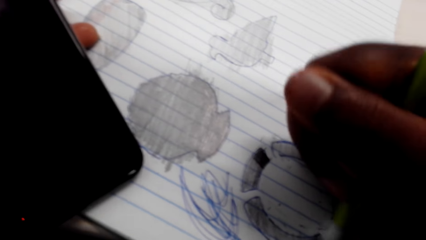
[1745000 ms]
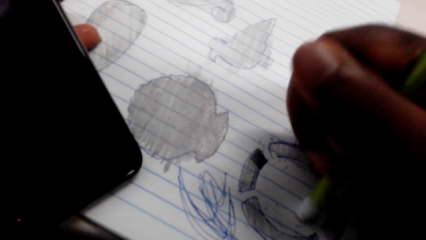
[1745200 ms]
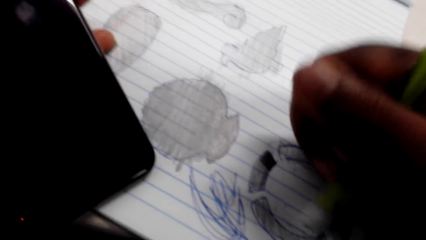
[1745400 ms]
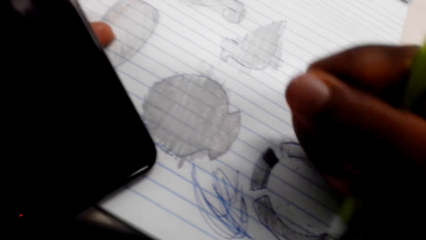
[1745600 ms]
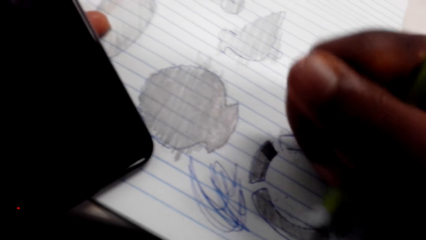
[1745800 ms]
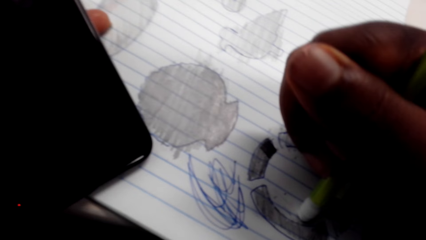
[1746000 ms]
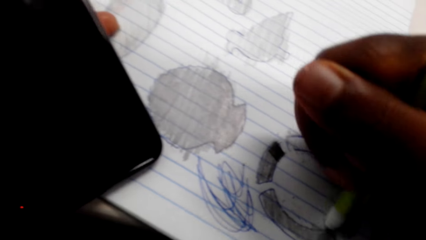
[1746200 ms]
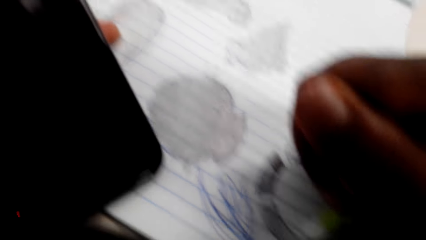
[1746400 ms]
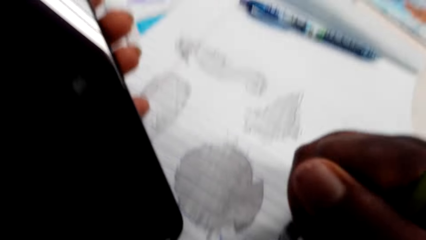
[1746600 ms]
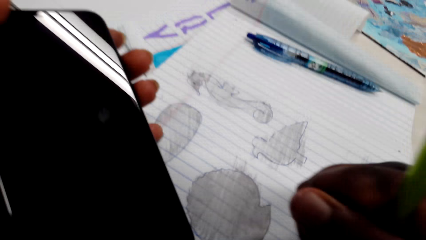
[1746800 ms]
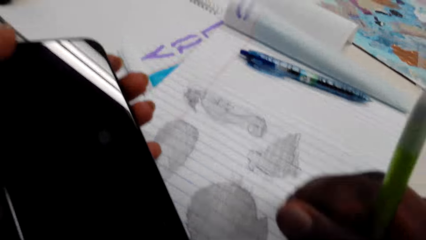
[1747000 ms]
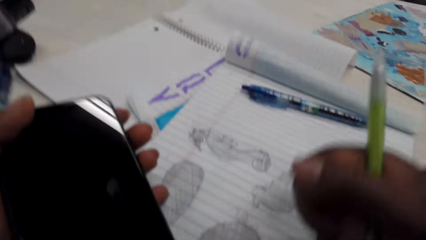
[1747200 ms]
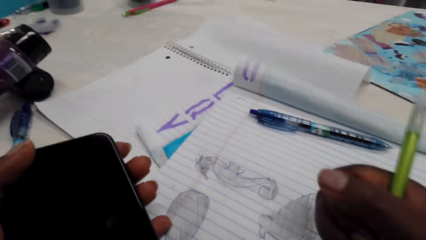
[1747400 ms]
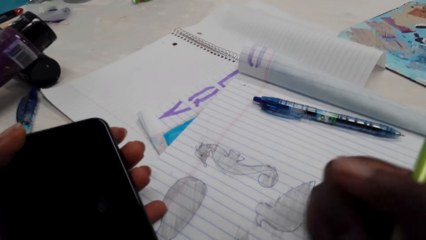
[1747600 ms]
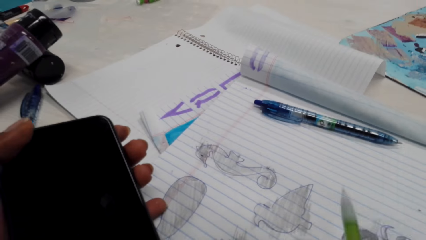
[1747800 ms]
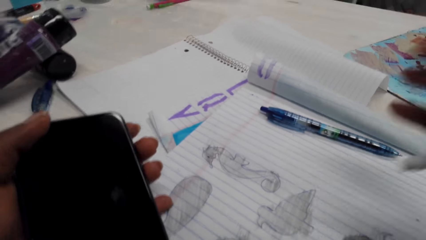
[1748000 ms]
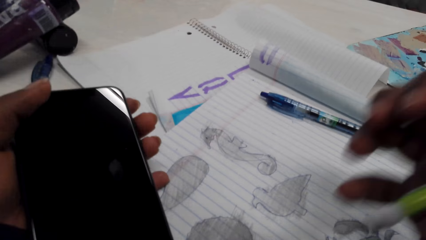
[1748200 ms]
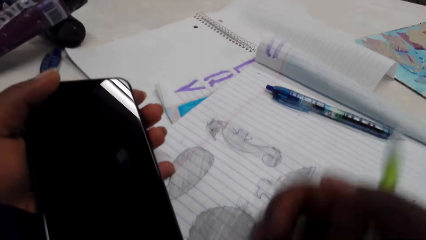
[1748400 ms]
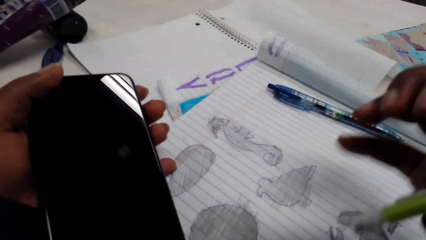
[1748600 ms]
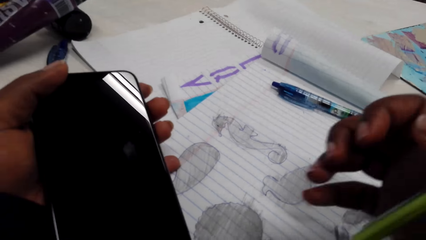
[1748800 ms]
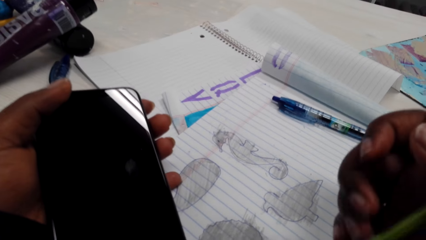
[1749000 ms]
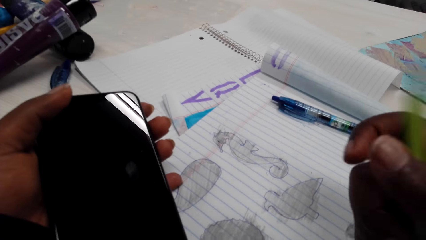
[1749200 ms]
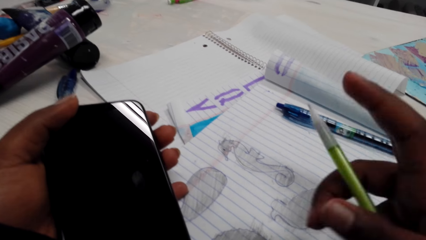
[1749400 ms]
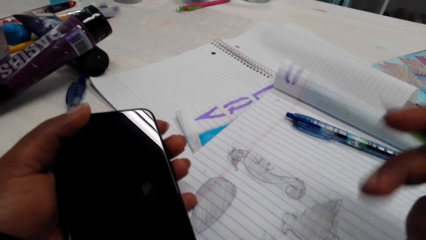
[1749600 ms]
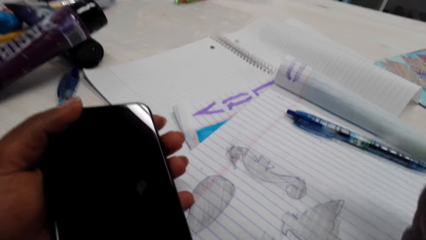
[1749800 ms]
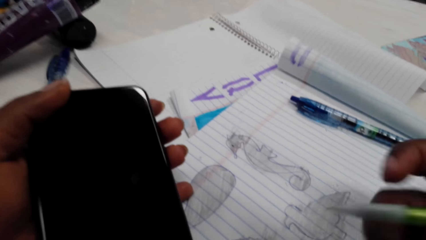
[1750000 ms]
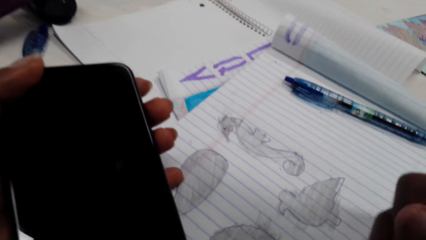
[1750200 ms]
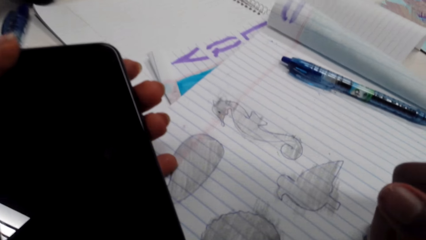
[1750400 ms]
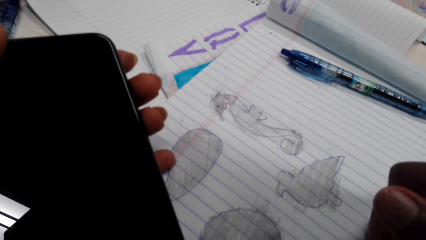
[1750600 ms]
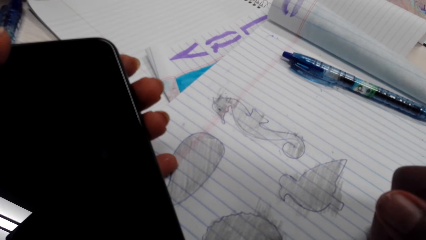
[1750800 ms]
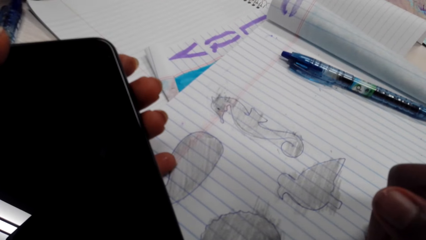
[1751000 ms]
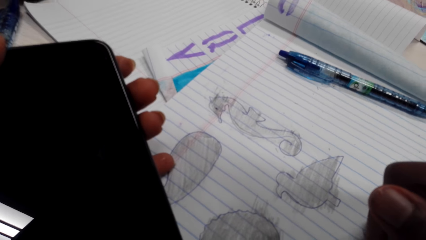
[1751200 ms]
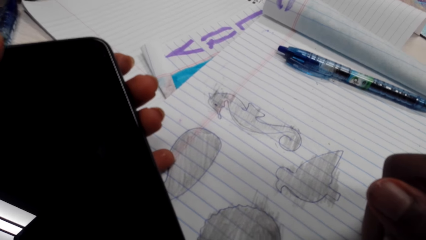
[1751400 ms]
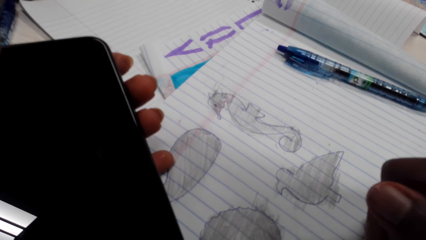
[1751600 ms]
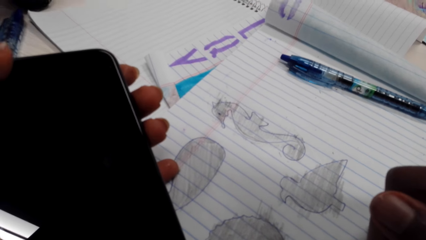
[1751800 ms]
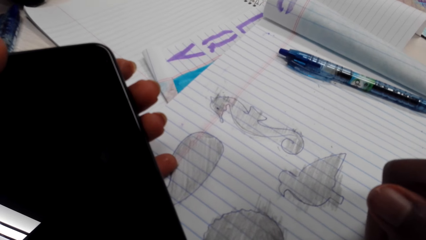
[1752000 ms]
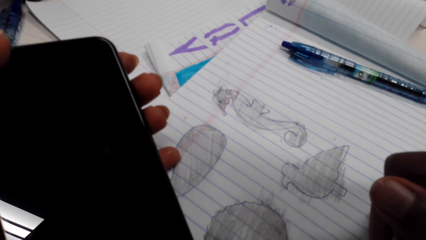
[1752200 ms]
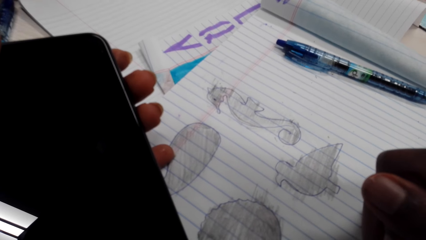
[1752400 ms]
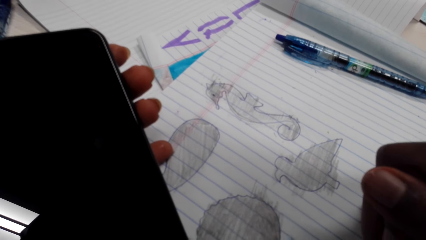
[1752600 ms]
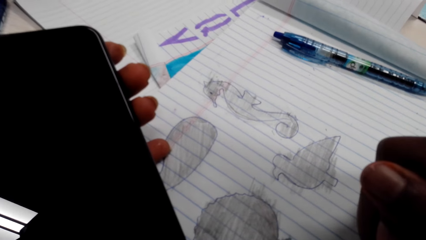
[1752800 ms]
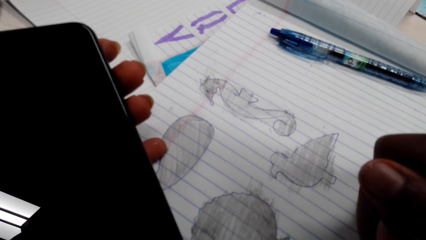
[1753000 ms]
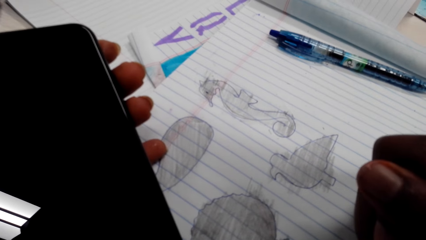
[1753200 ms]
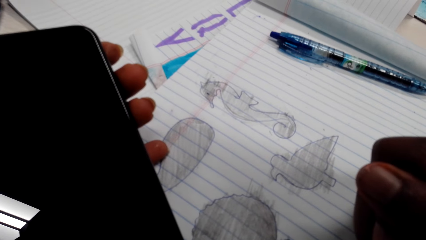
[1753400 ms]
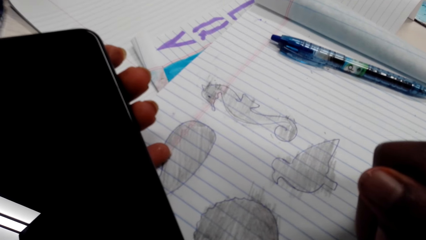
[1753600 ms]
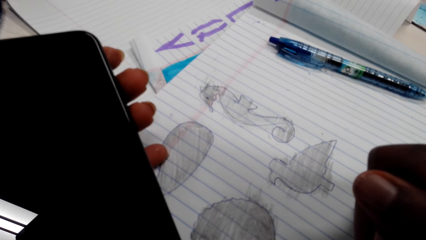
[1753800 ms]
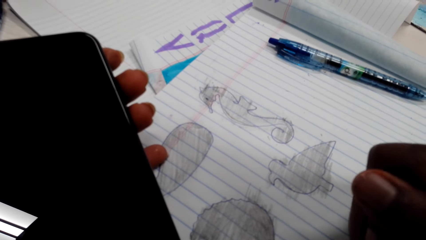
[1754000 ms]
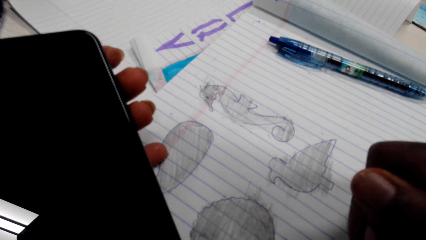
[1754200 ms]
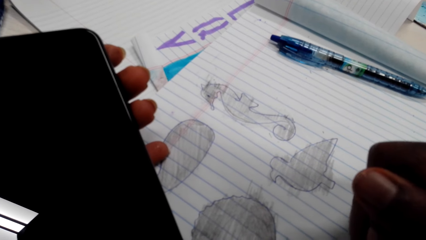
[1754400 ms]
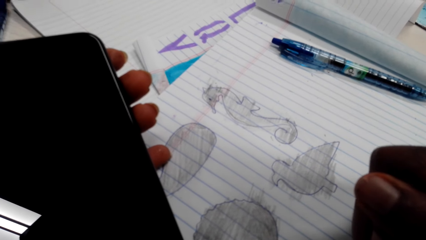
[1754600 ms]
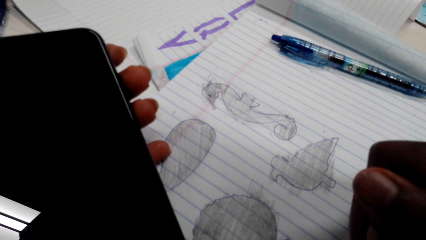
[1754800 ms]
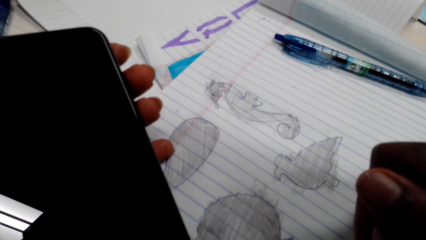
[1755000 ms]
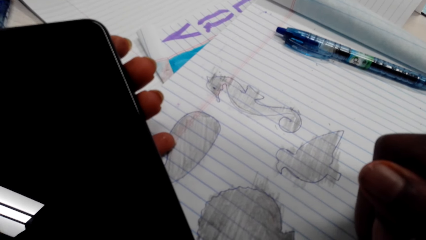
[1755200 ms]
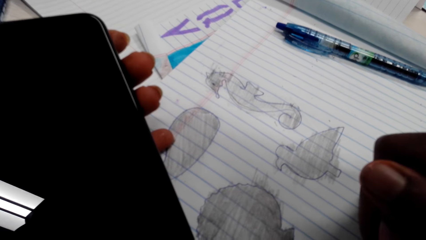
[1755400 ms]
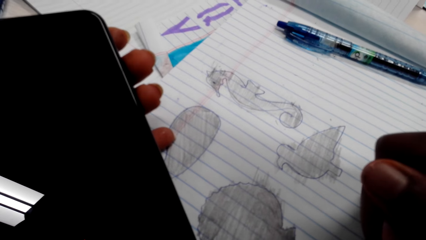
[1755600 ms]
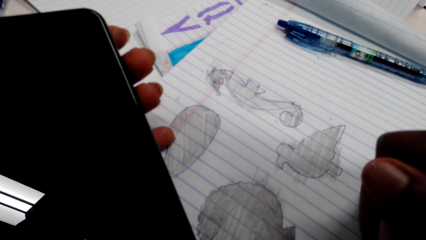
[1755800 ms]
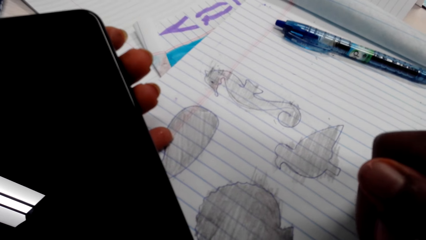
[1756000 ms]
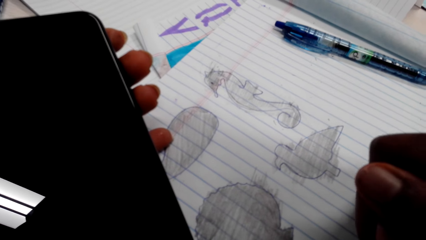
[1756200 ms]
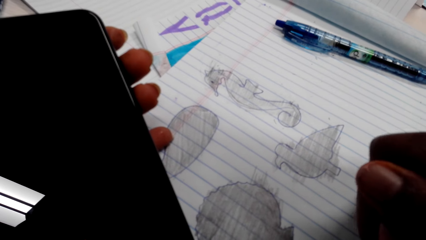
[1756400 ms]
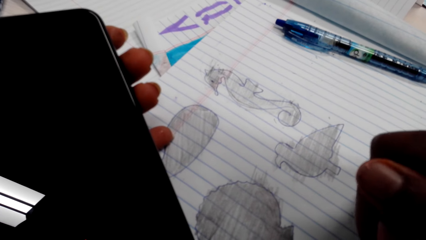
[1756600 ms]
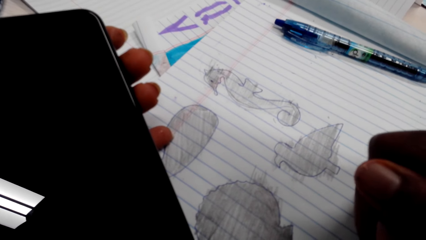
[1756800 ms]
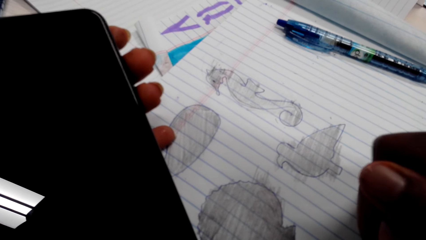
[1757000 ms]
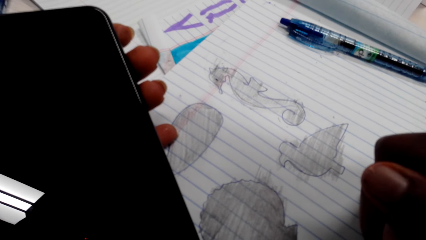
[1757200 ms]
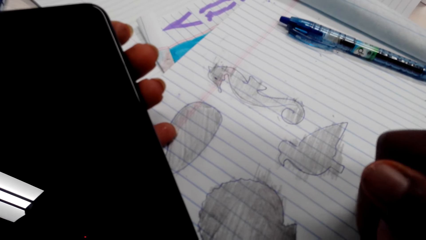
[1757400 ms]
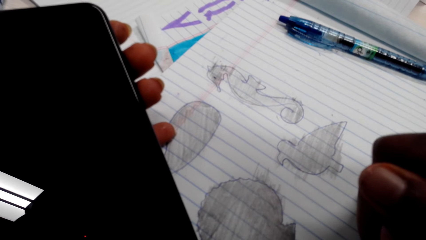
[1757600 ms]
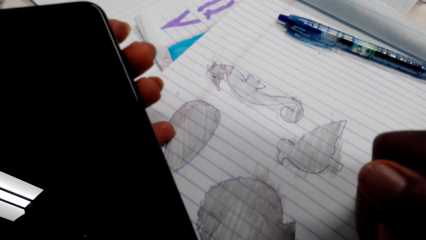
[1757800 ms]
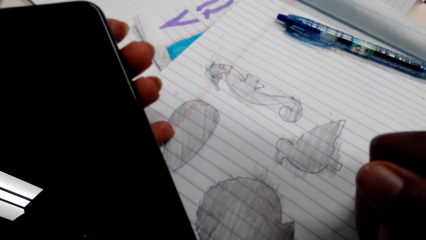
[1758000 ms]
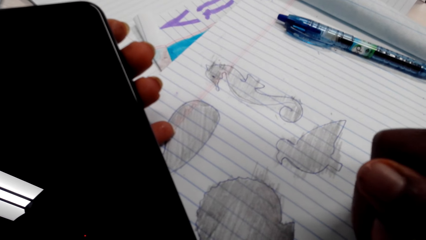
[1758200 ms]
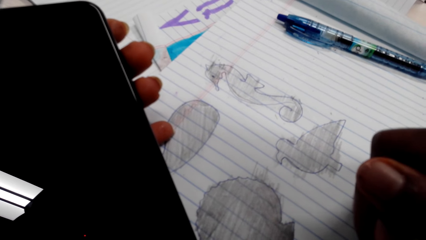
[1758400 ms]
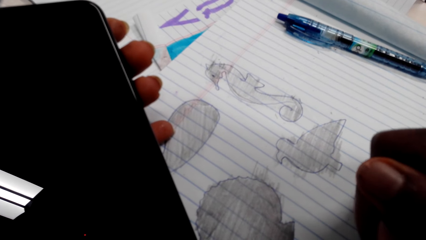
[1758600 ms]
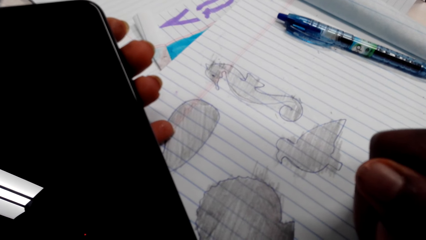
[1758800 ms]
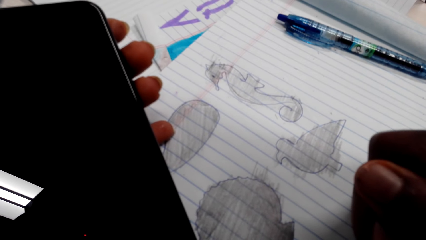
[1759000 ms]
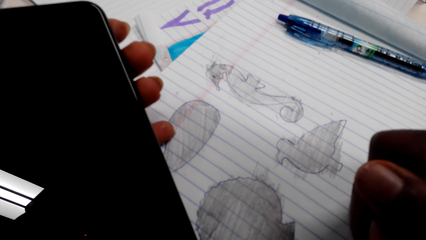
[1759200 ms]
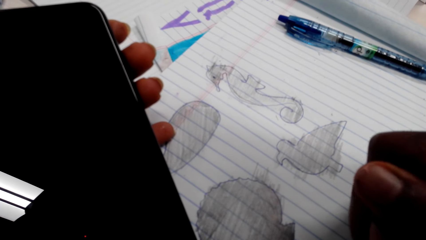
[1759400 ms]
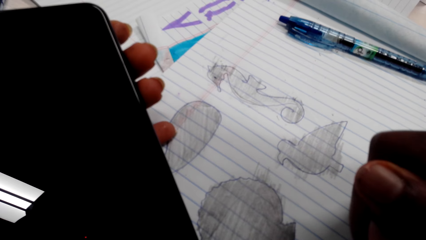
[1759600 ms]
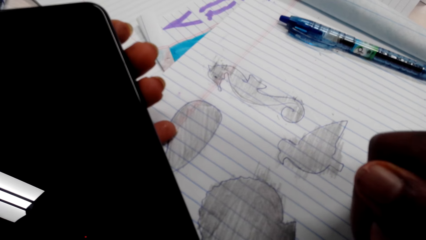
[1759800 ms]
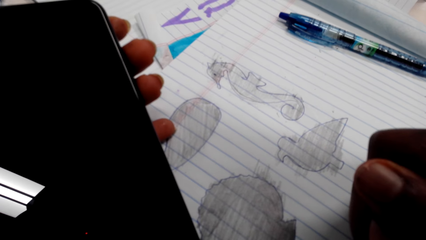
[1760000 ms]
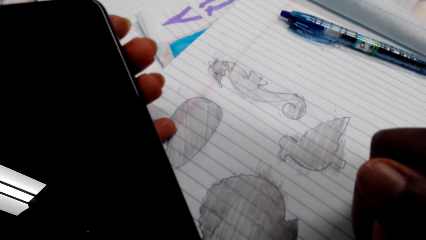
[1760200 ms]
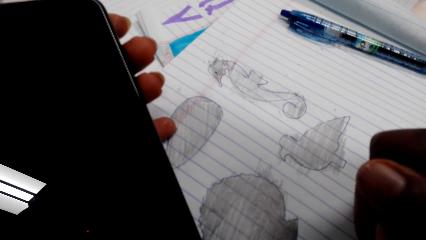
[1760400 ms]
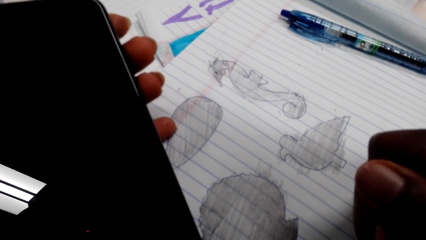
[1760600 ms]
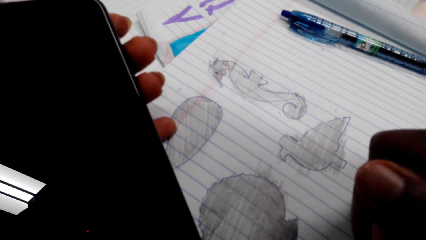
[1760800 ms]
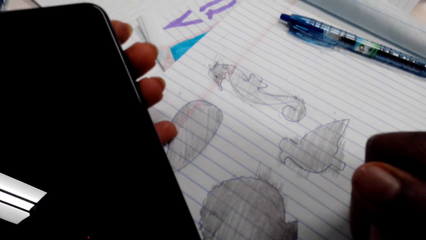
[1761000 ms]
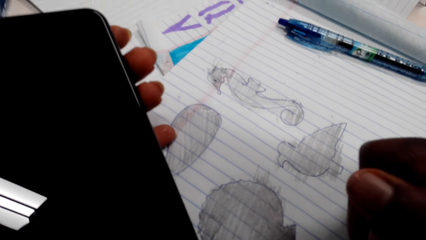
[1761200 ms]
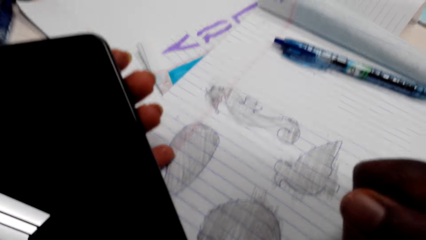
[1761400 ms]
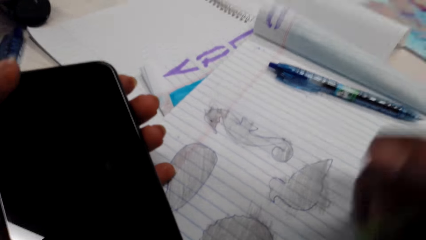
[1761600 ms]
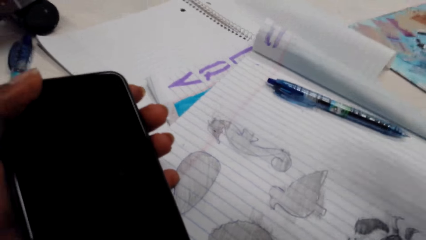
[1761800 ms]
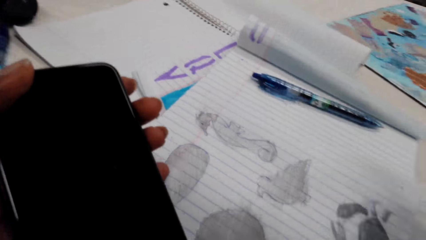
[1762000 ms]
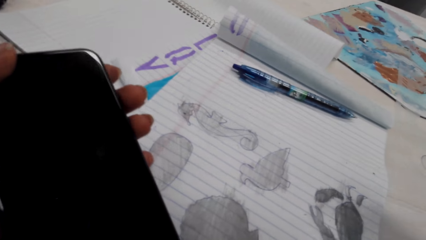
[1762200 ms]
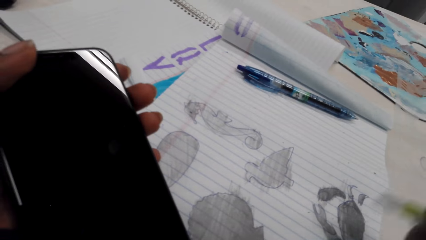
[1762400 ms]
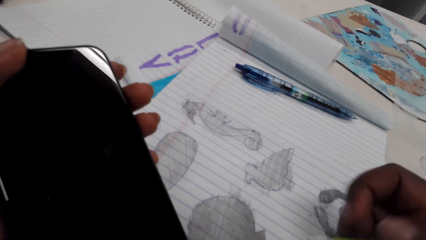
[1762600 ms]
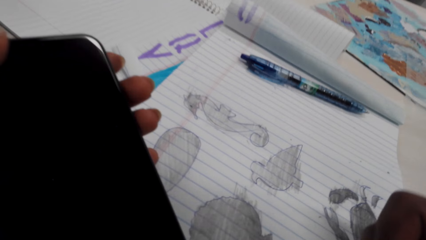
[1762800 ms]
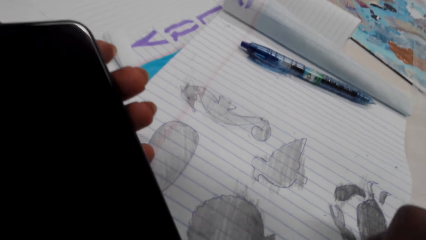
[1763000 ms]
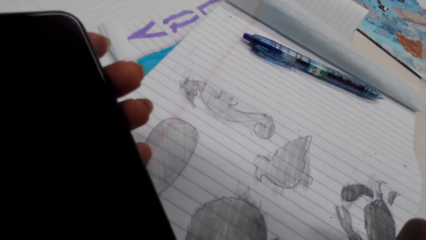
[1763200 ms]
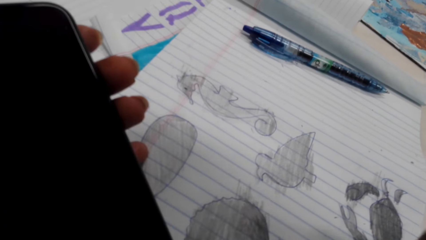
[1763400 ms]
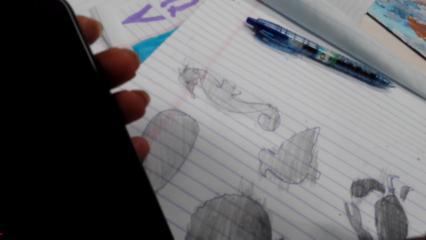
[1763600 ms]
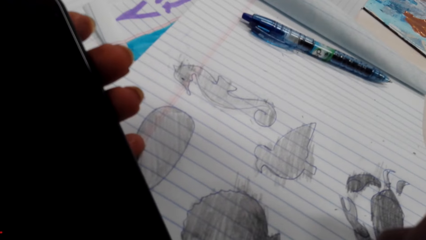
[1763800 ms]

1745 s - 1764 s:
The camera wearer adjusts the pencil. They hold the phone with the left hand. They color on a picture with the pencil. They adjust the pencil.
